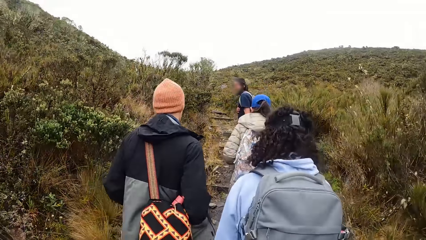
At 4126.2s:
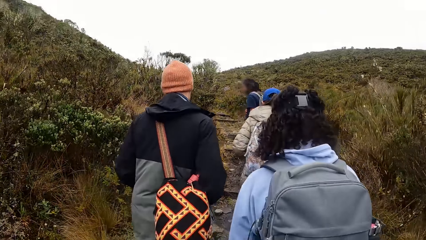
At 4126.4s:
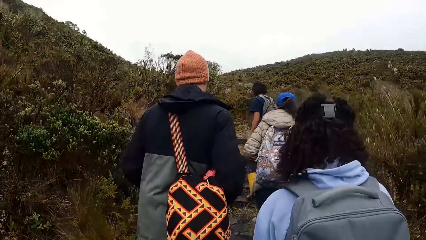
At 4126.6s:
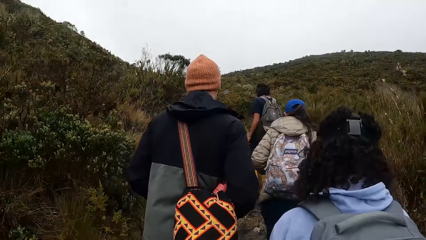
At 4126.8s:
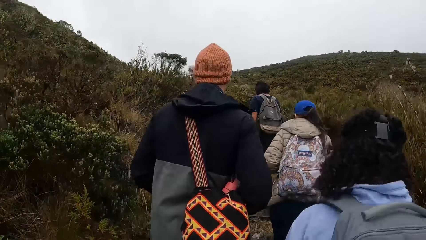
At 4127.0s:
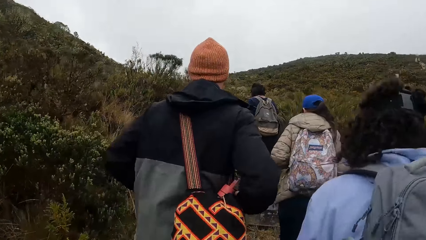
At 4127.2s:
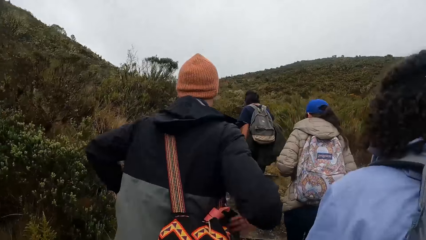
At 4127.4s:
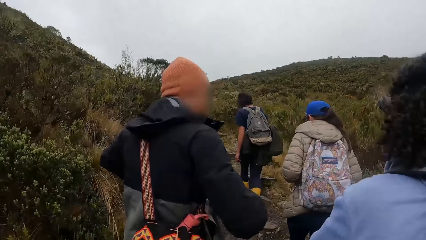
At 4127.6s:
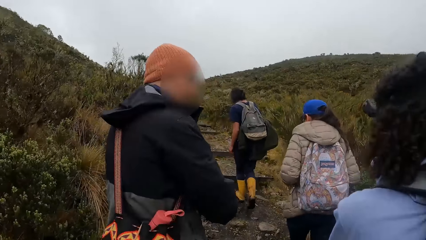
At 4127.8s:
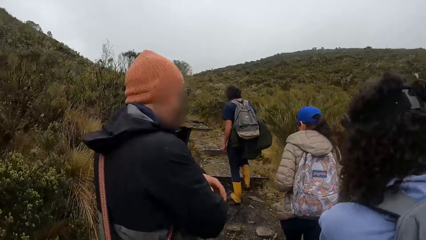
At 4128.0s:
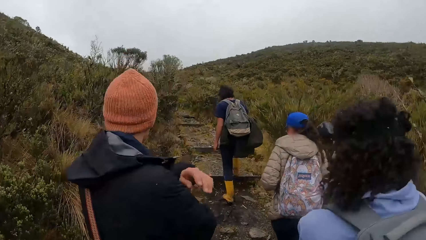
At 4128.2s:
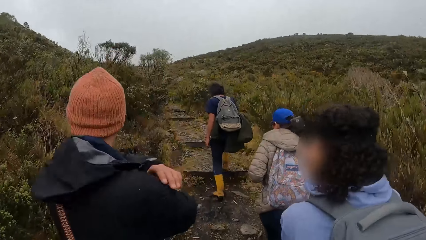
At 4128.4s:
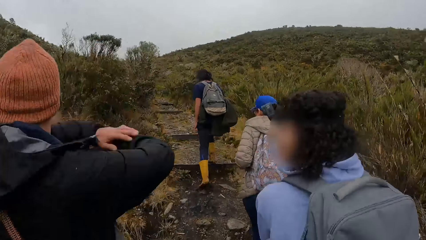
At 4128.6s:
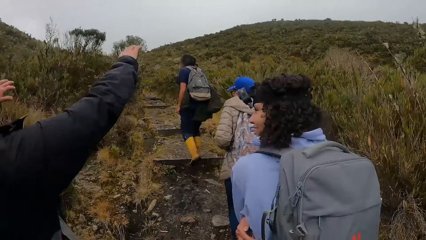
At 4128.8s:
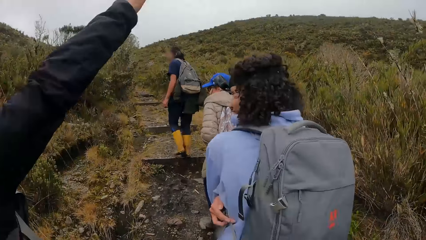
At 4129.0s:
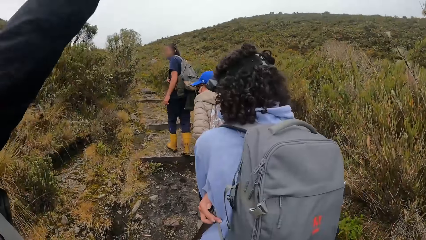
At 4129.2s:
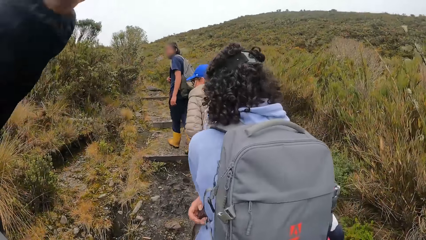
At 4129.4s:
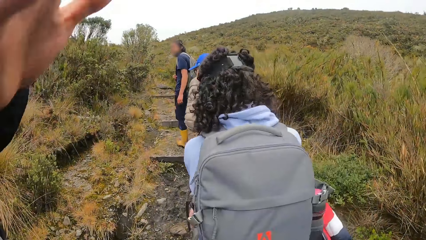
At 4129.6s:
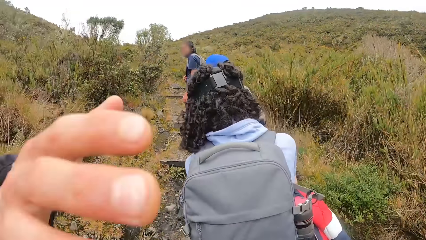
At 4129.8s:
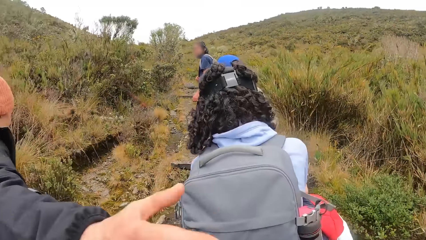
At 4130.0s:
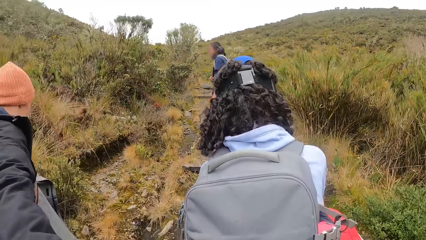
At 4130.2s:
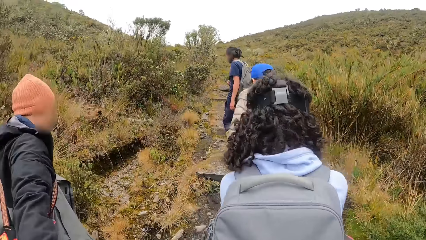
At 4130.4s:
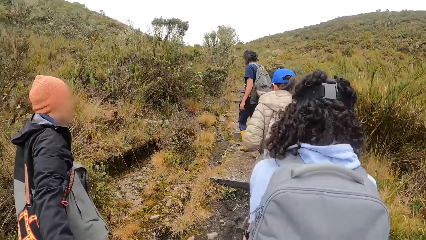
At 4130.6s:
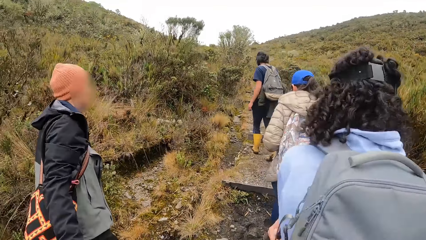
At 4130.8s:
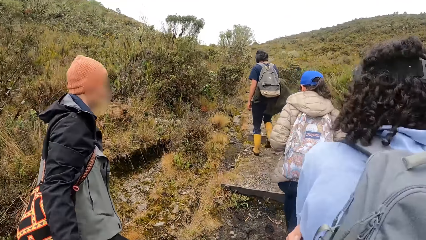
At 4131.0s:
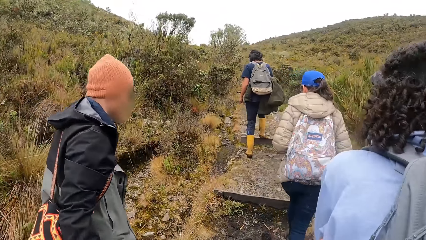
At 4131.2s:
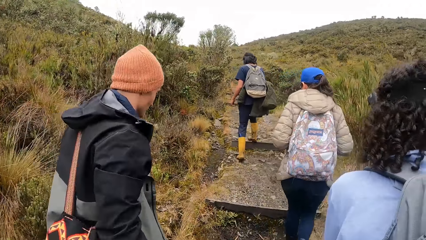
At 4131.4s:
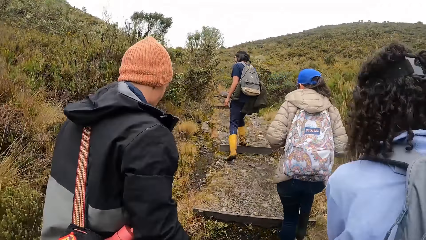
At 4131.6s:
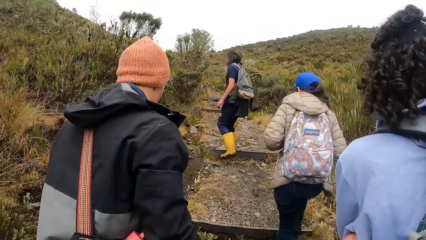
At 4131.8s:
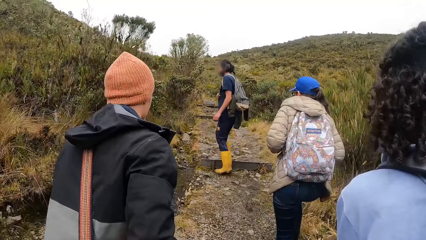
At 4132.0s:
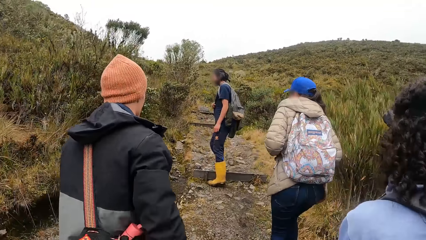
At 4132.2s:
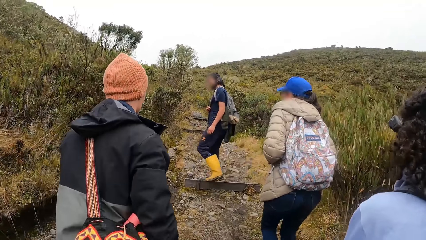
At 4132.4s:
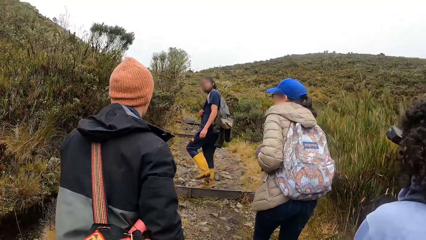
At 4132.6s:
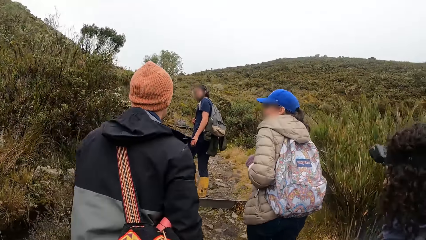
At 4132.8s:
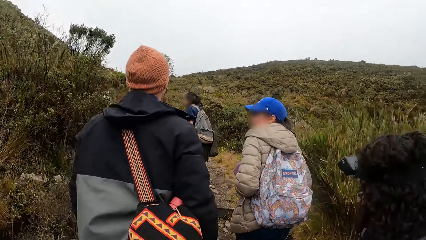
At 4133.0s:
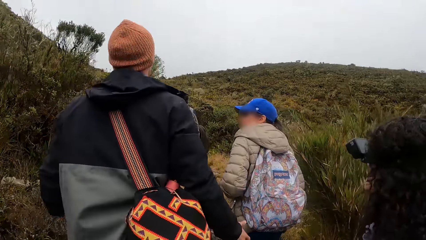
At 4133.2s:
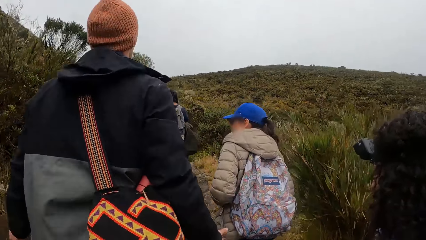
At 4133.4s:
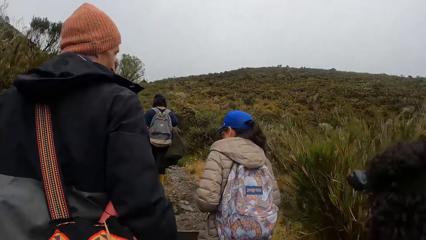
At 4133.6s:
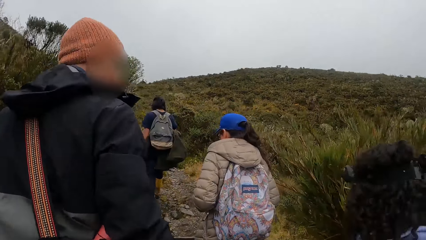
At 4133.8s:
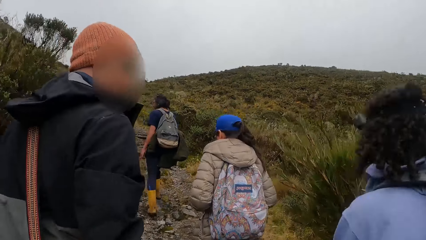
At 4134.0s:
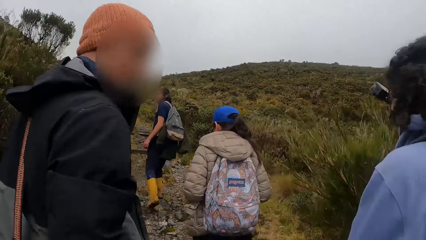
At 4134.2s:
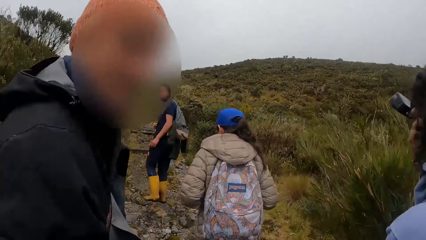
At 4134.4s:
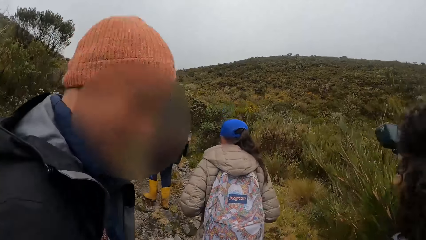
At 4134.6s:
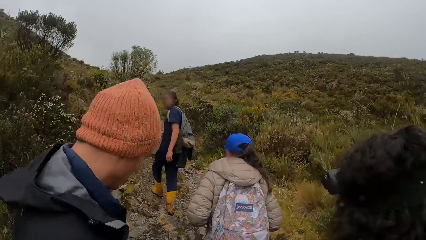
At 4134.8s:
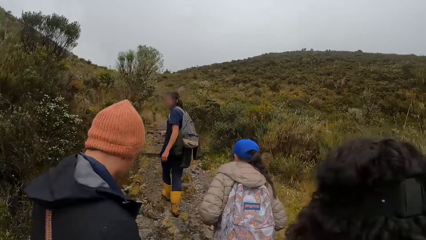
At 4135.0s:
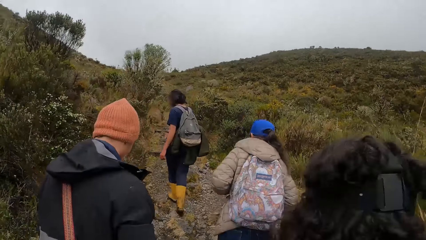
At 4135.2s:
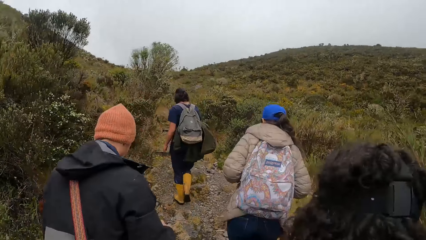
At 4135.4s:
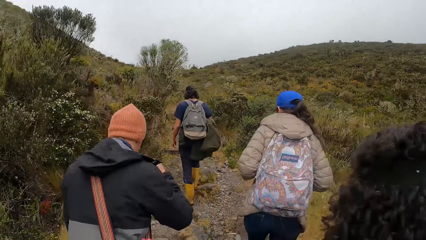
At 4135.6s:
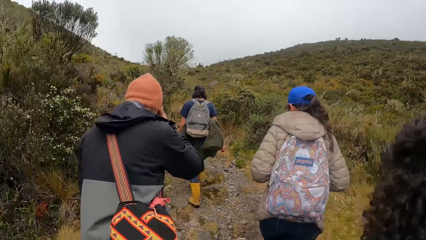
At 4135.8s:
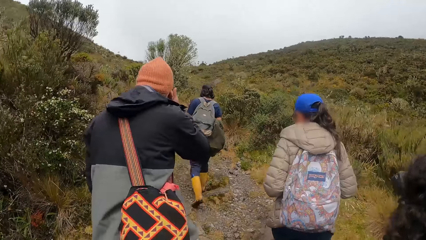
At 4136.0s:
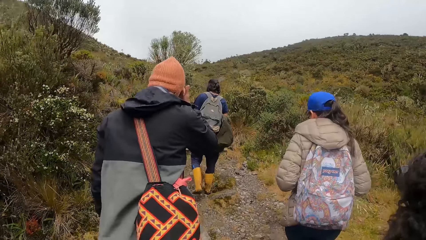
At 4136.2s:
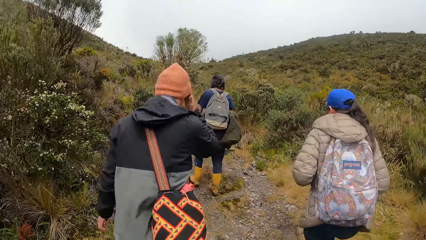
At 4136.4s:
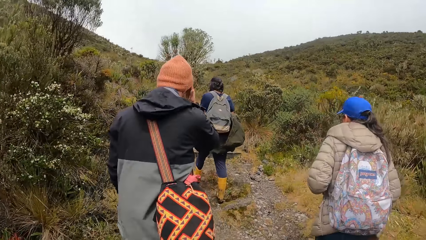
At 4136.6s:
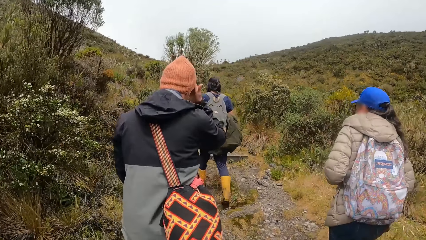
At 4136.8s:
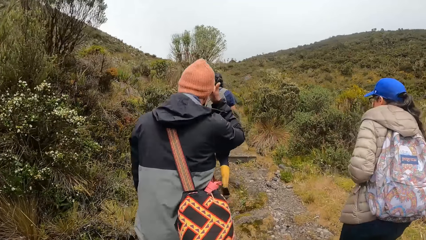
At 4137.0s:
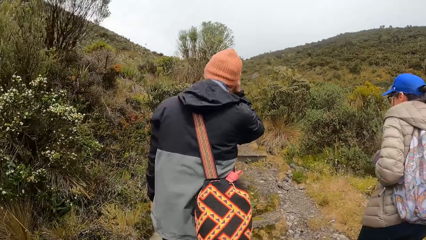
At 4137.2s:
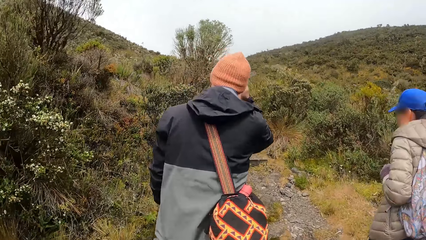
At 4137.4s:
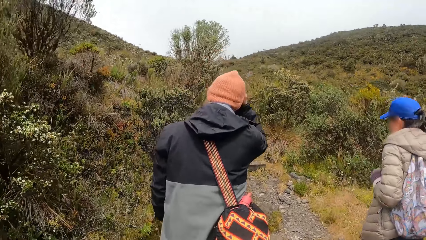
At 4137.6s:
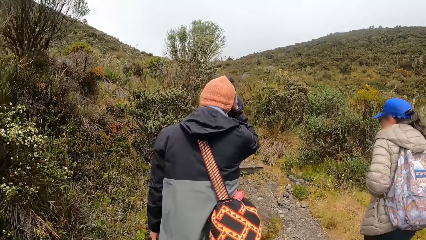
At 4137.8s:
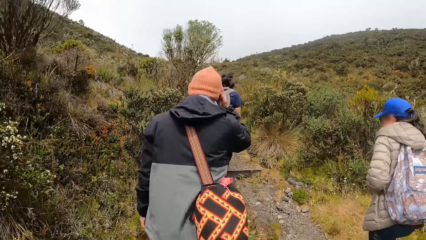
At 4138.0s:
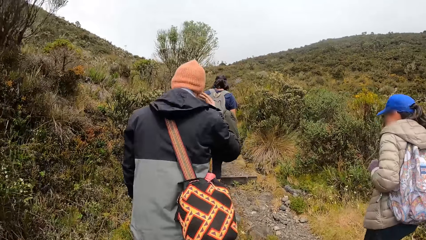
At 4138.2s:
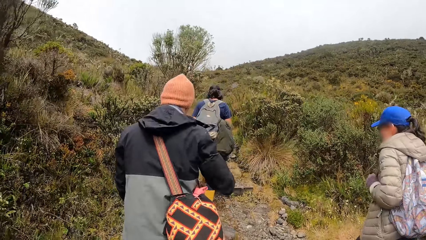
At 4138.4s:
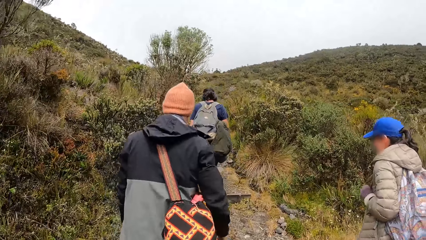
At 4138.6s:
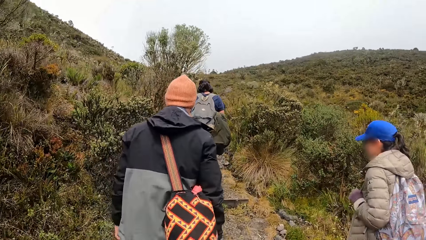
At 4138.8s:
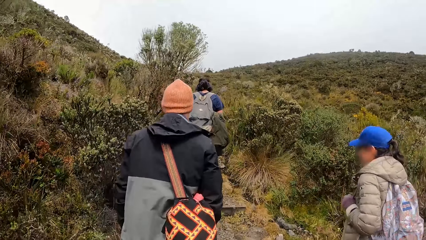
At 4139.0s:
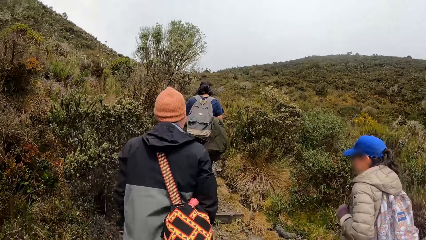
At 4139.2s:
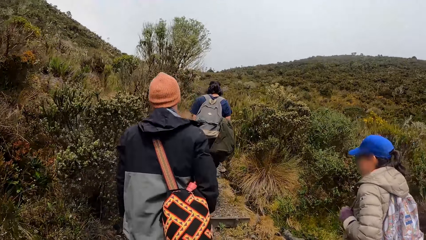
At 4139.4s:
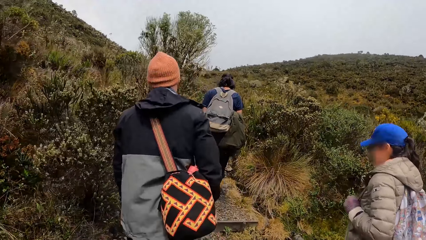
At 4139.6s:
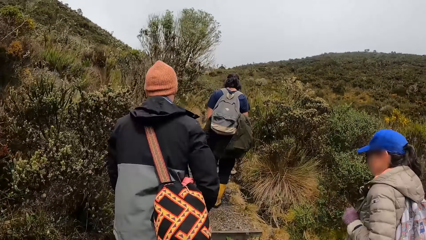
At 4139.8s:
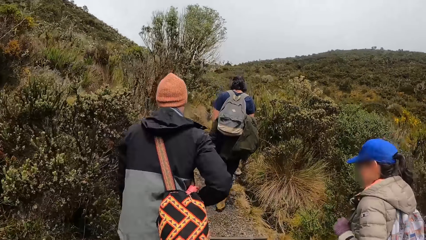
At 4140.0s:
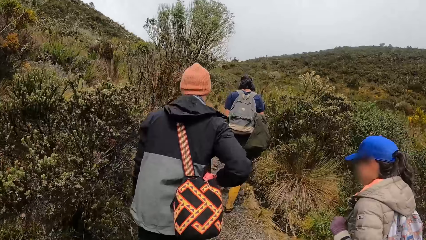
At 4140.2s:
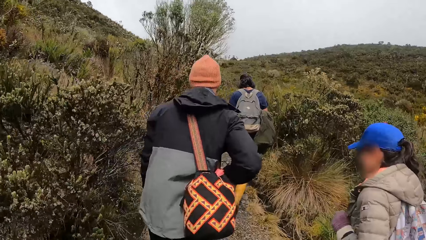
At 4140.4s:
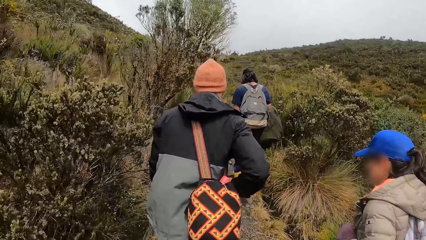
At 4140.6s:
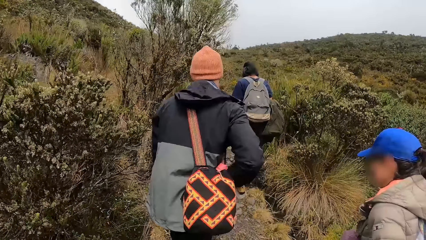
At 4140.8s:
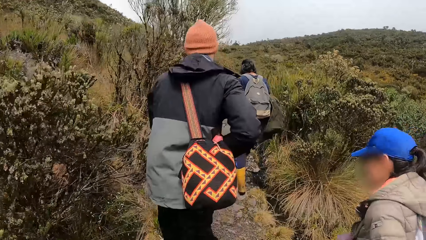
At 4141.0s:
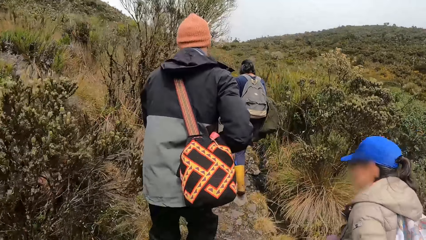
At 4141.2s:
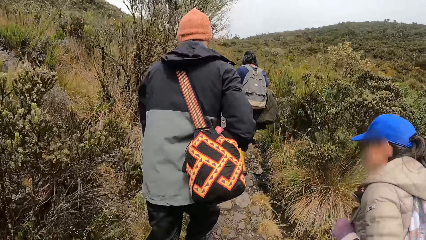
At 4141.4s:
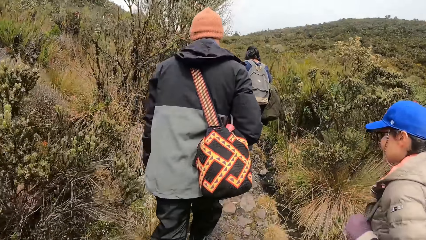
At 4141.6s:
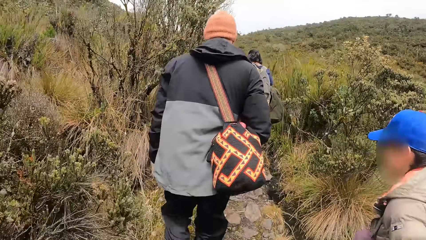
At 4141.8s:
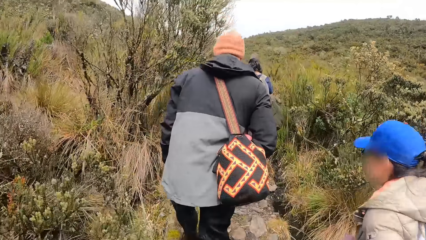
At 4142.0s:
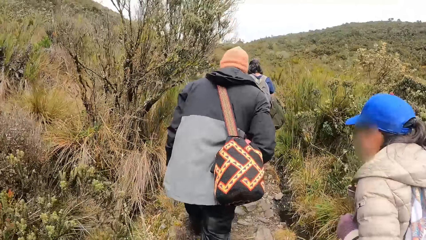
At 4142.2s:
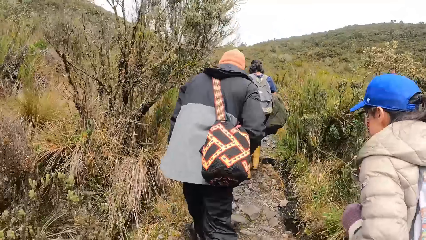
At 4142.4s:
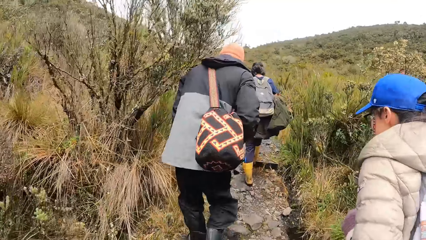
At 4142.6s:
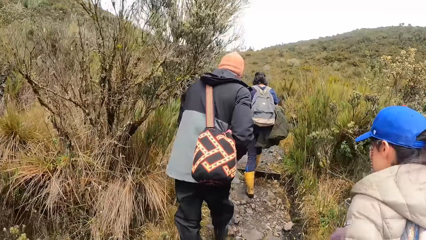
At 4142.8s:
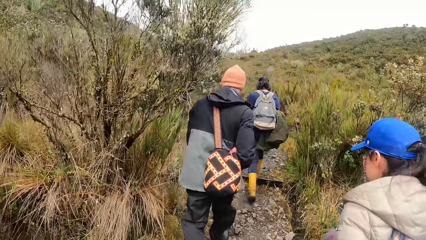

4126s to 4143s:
A man converses with another man. The first man converses with the team. The camera wearer walks around the forest with the team. The first man converses with the camera wearer. Another man adjusts his cap on his forehead with his right hand. The camera wearer walks around the forest with the team. The man holds the bag strap around his body with his right hand.
